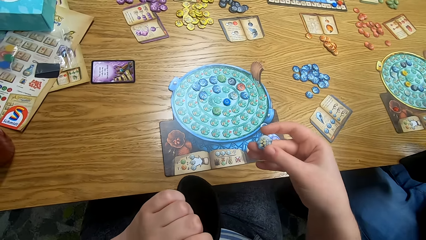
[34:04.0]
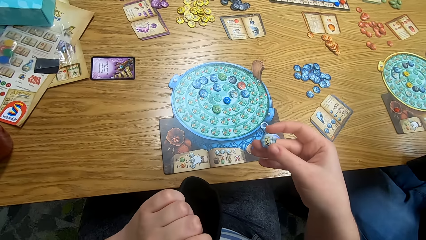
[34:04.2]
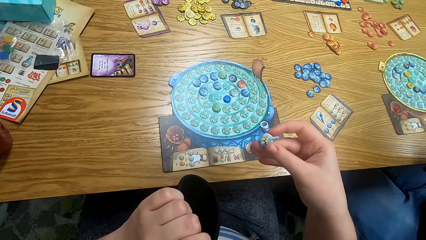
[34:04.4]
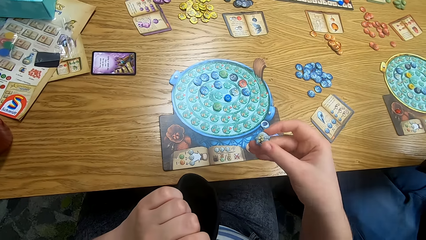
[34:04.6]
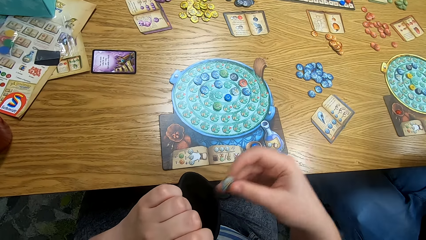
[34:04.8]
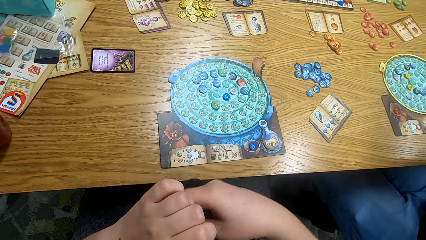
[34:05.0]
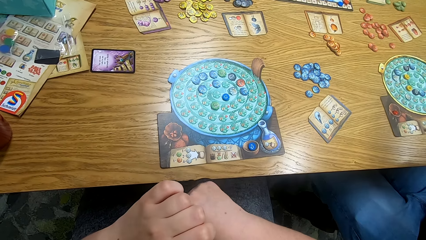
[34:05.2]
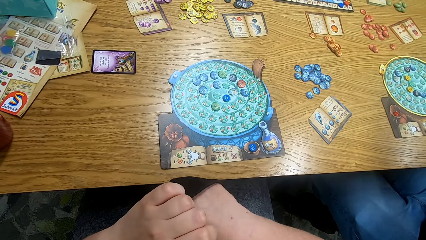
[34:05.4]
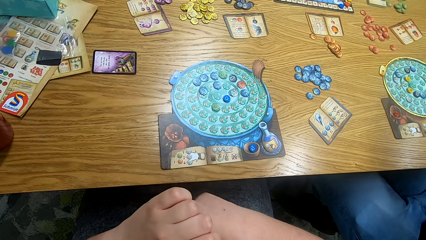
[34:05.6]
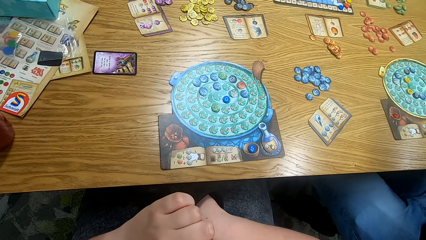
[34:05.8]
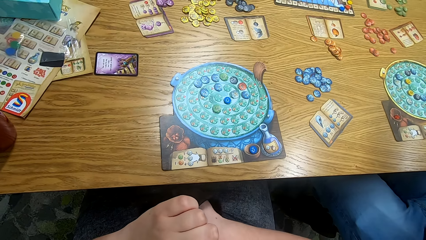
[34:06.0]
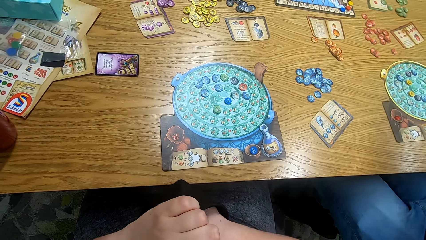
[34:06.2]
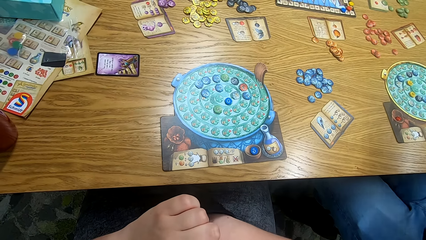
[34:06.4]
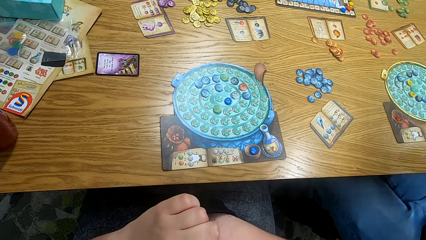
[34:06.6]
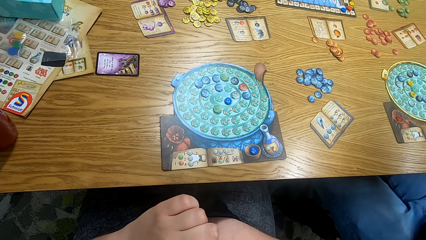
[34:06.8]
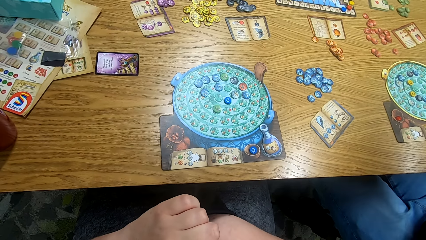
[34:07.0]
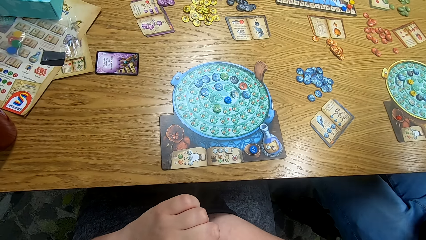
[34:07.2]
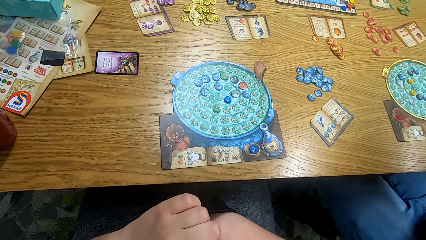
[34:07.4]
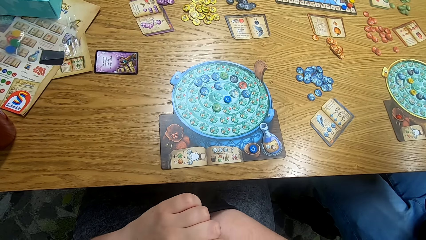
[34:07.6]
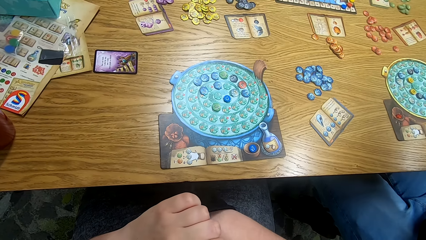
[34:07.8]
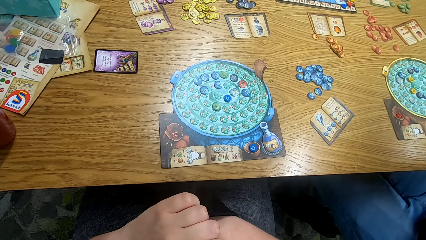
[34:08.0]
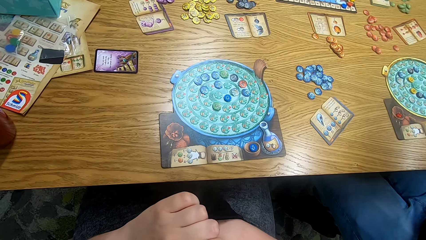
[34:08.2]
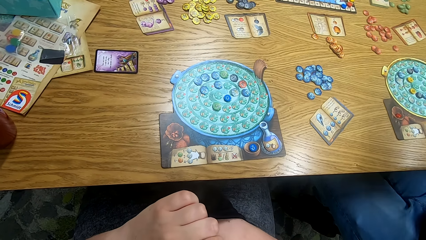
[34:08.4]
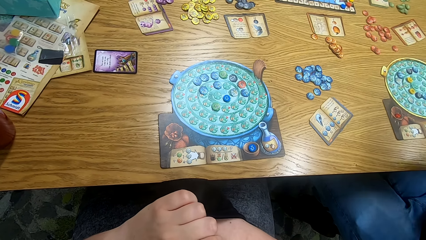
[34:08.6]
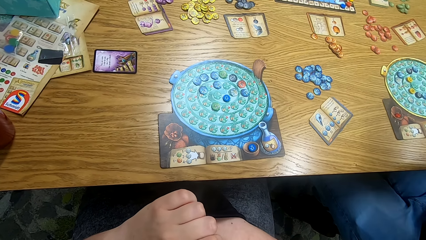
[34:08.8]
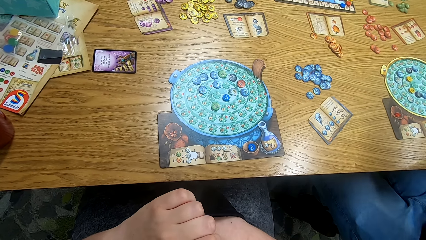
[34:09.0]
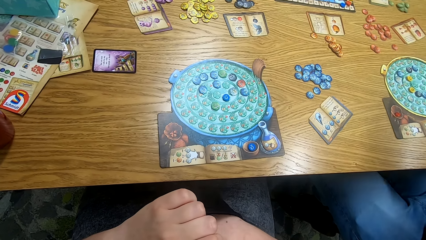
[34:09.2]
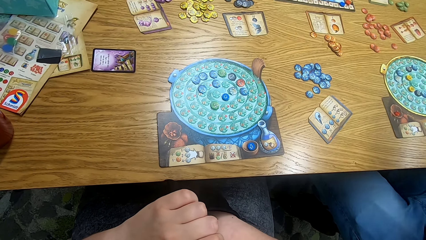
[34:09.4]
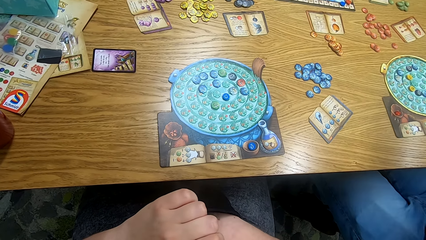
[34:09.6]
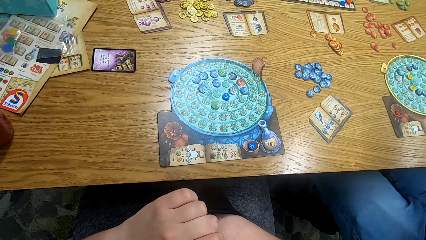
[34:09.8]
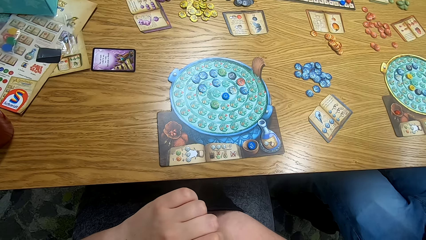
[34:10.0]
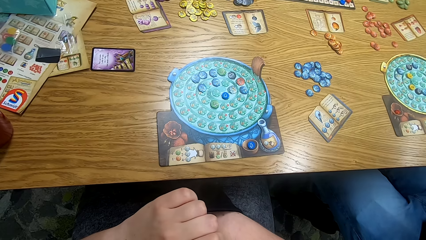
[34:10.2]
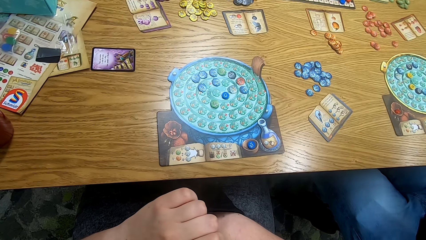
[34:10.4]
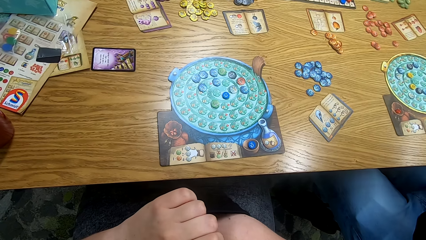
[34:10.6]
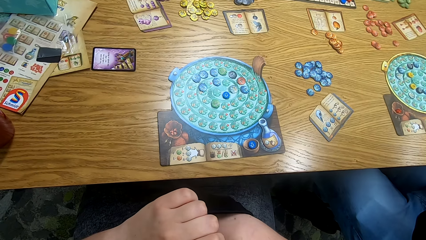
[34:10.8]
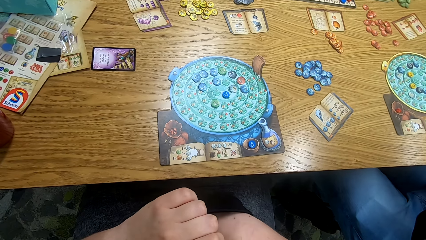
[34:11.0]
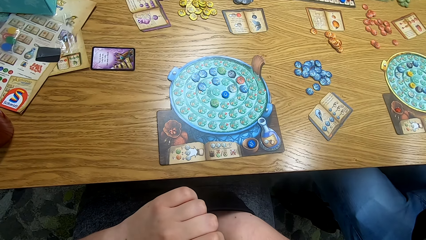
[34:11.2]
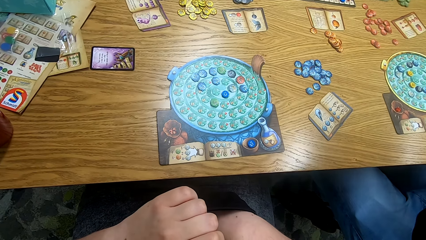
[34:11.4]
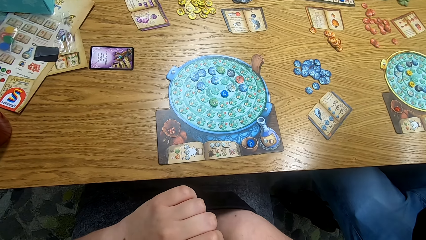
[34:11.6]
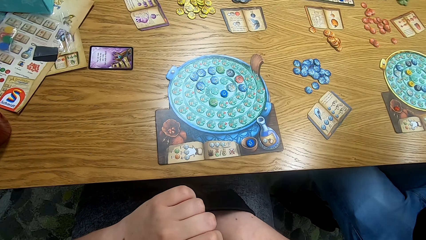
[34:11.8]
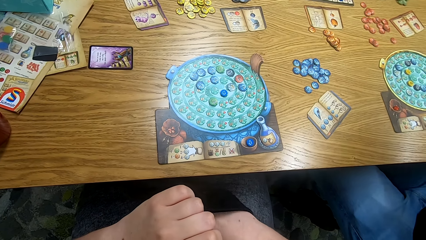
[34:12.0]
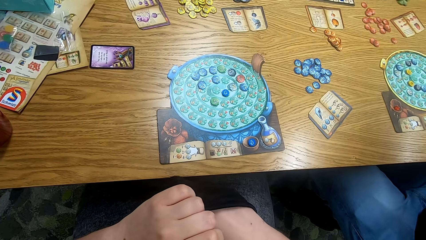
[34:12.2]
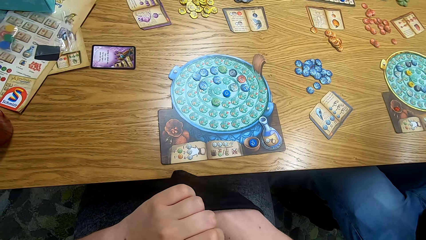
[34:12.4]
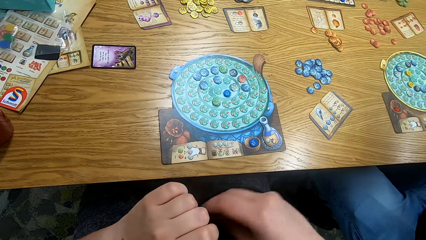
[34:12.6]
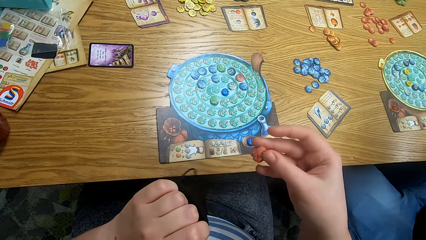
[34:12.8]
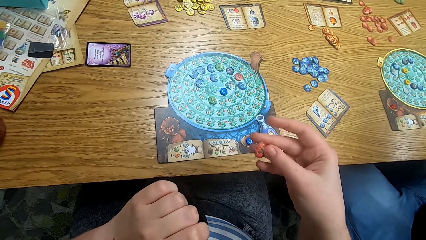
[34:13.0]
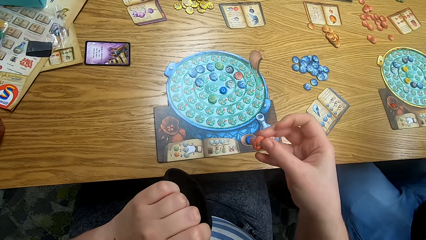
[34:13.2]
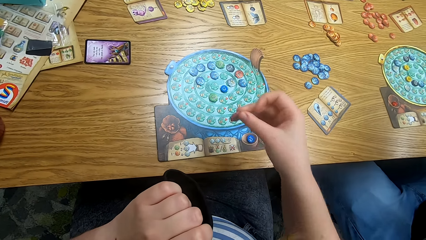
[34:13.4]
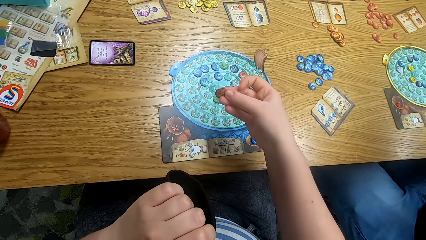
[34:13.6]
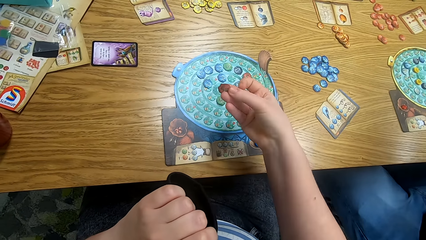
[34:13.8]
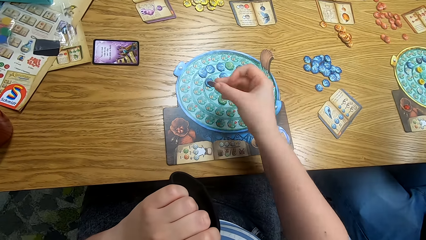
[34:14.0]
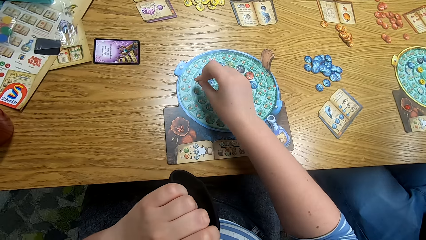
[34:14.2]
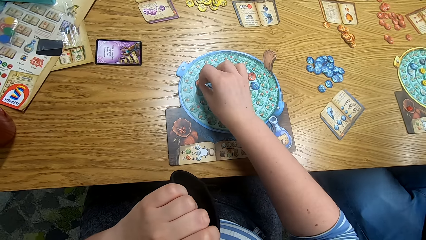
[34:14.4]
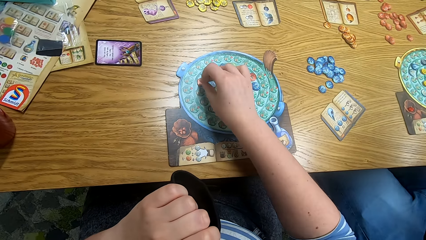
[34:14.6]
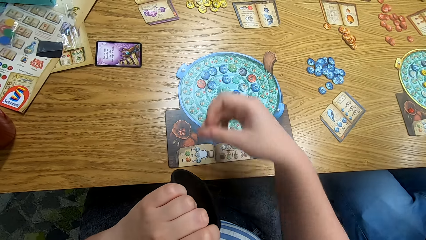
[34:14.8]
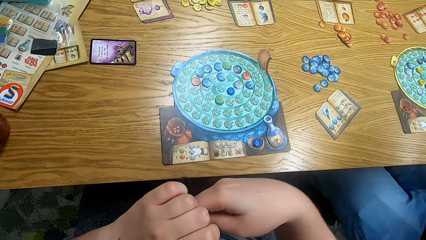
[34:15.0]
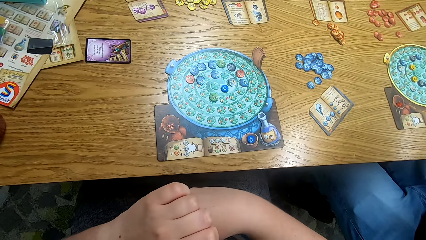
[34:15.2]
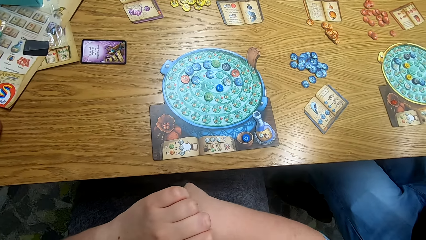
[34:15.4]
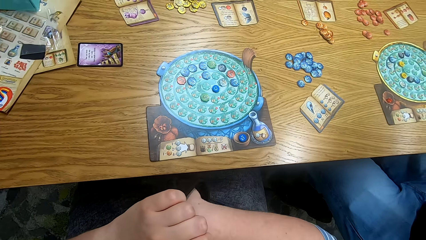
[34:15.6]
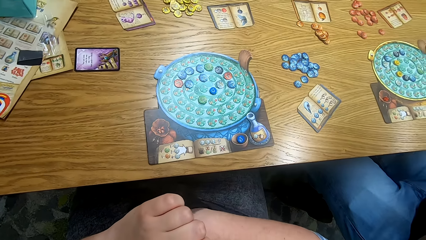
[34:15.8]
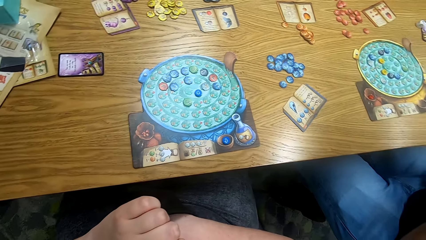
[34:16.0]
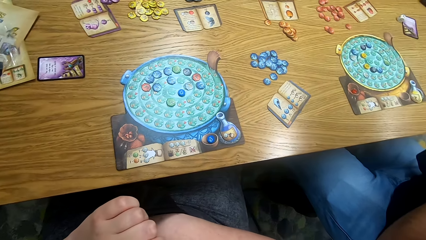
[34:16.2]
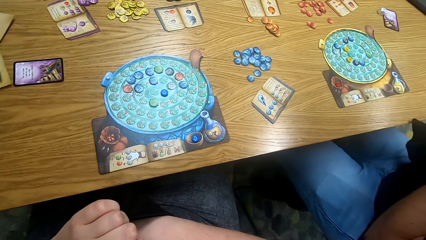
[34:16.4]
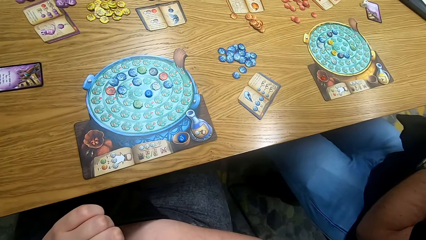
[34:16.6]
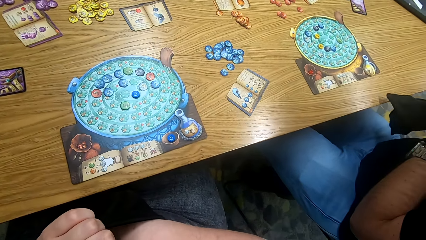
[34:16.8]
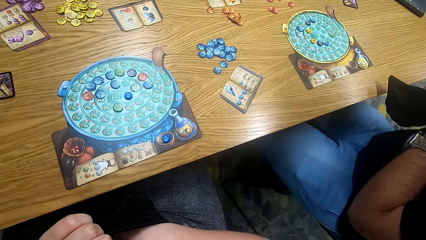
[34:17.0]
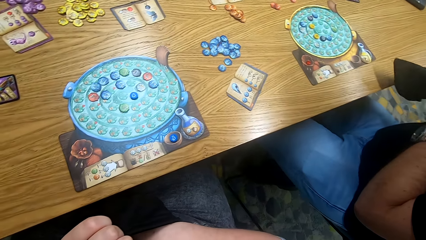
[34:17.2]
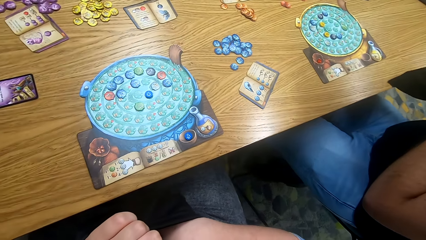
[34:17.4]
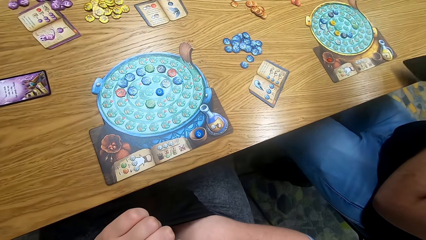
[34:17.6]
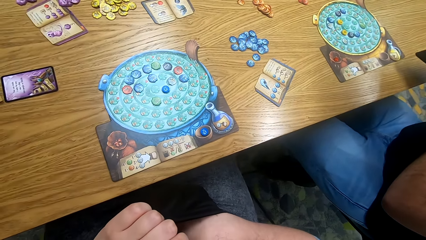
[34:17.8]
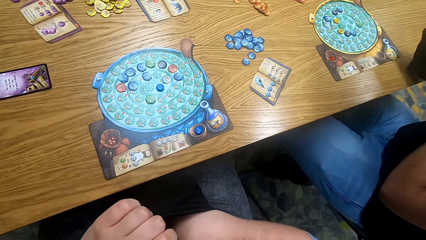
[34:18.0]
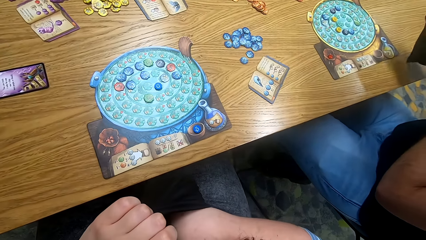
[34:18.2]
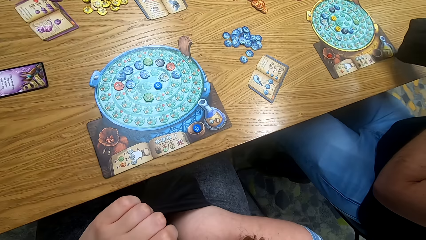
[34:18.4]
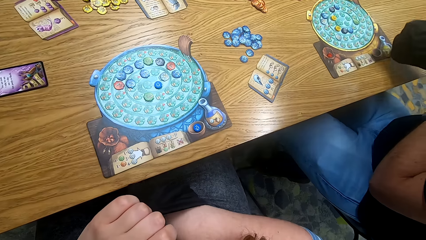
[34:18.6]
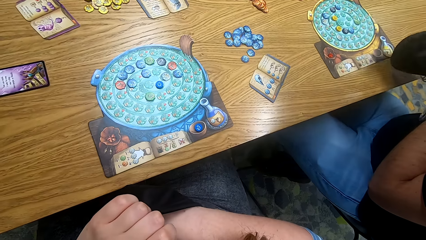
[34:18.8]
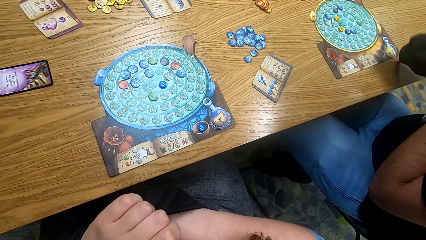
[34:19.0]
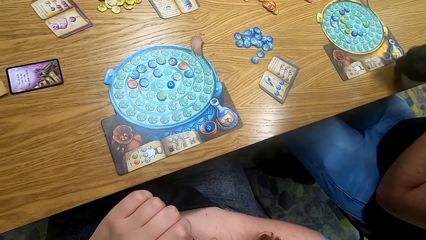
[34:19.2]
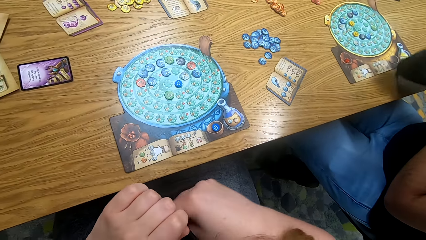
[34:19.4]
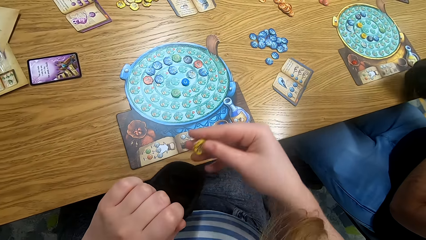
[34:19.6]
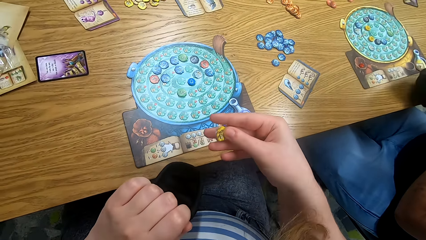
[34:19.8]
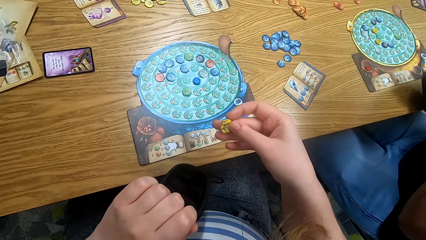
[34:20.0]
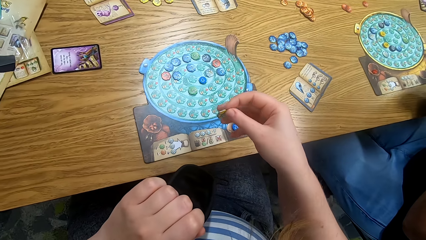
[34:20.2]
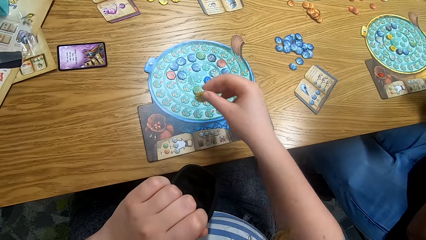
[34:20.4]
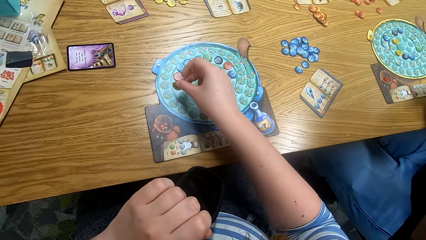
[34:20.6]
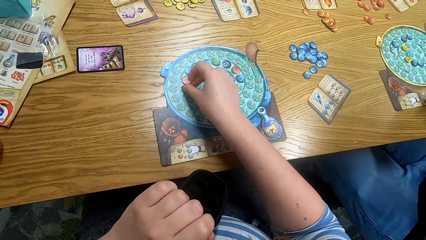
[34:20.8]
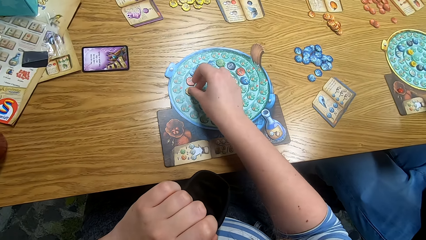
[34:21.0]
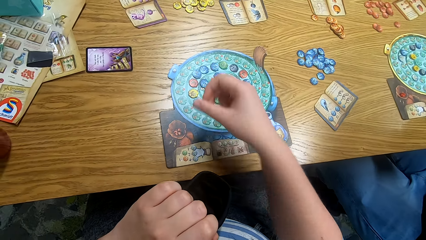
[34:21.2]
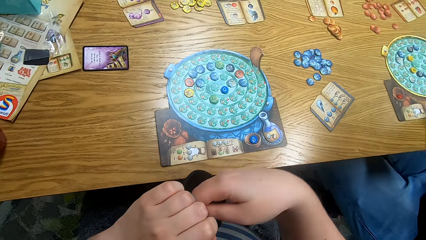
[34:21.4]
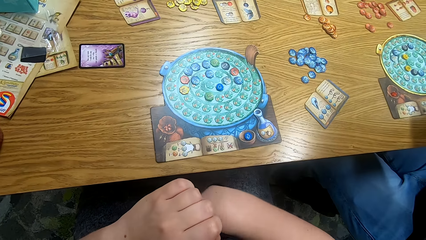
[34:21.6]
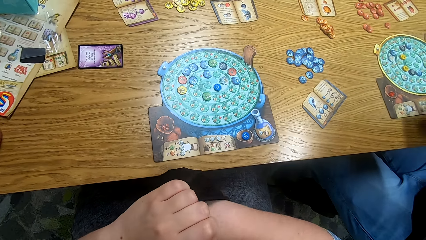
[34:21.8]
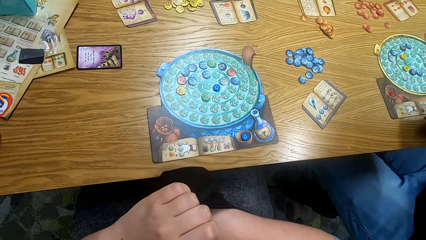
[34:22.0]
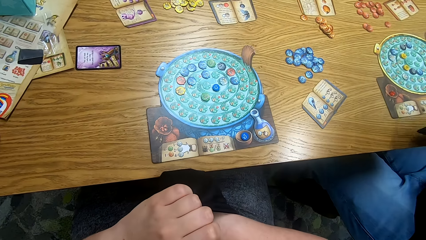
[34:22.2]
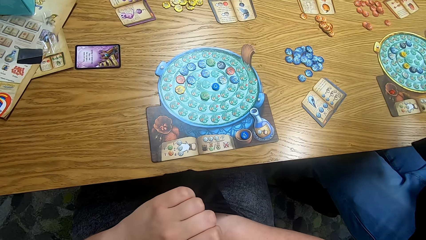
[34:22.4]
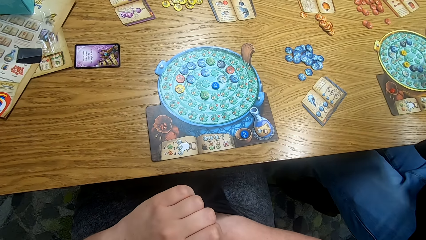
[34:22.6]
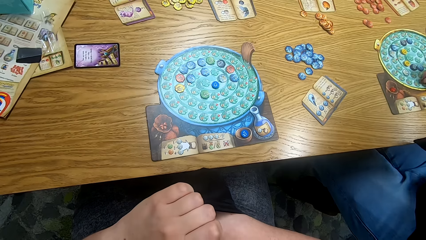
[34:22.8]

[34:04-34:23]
The camera wearer looks at the token. They pick the tokens from the bag. They place the token on the board. They pick the tokens from the bag. A man dips his hand in the bag. The camera wearer looks at the token. They place the token on the board. They pick the tokens from the bag.
